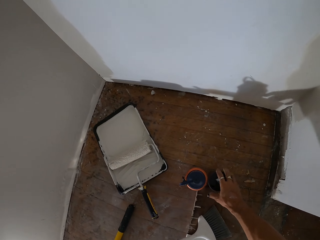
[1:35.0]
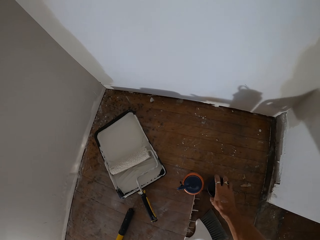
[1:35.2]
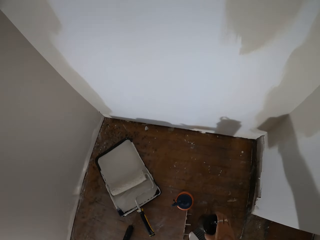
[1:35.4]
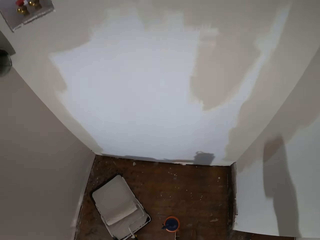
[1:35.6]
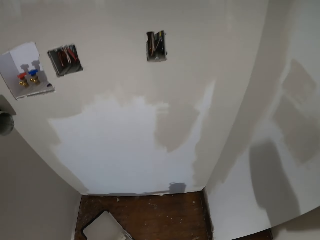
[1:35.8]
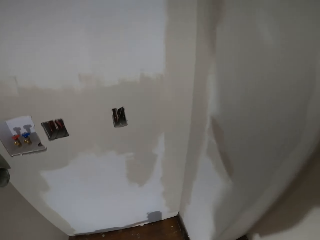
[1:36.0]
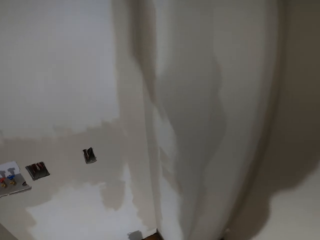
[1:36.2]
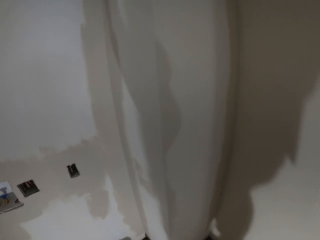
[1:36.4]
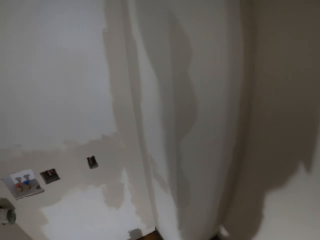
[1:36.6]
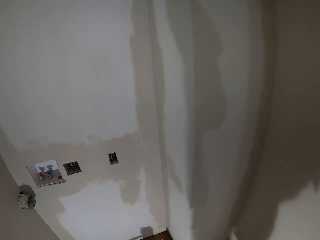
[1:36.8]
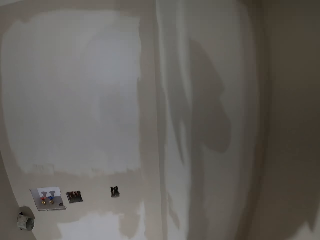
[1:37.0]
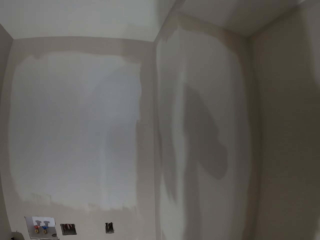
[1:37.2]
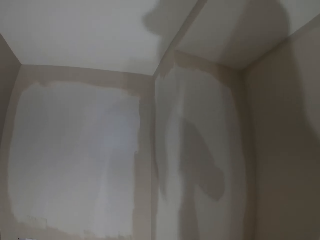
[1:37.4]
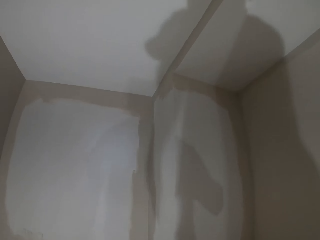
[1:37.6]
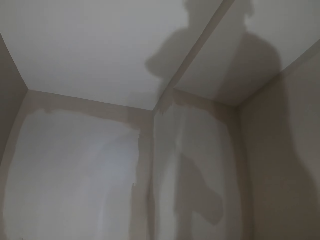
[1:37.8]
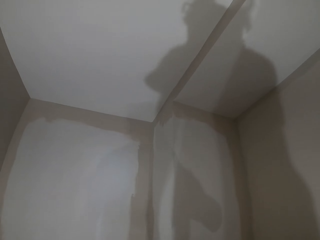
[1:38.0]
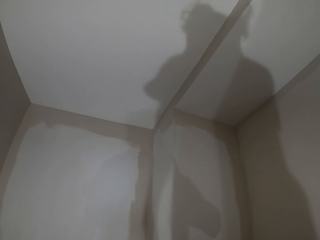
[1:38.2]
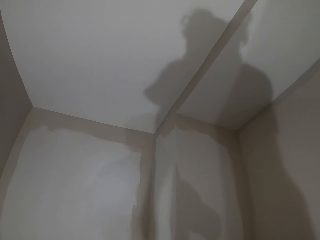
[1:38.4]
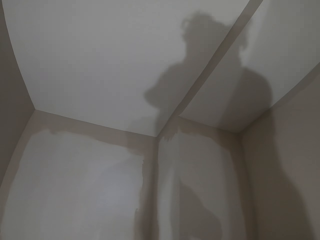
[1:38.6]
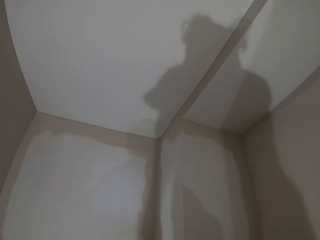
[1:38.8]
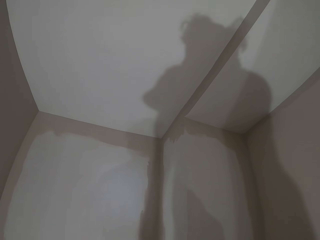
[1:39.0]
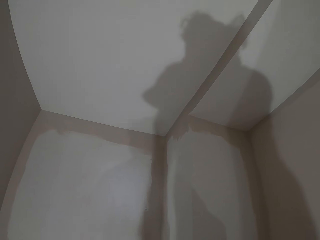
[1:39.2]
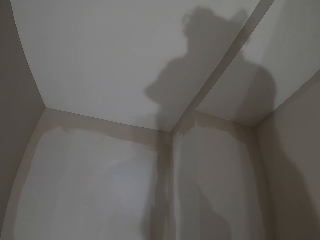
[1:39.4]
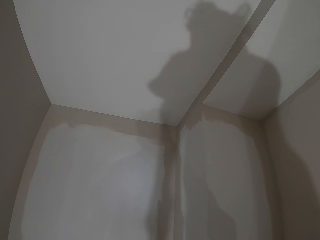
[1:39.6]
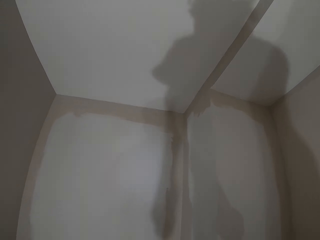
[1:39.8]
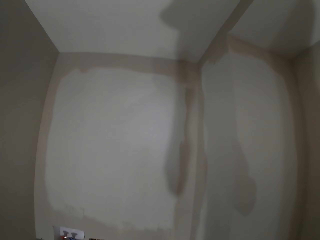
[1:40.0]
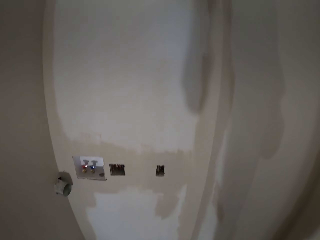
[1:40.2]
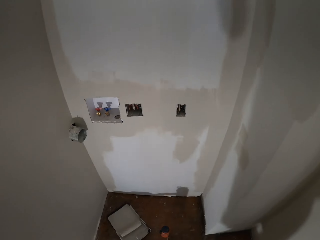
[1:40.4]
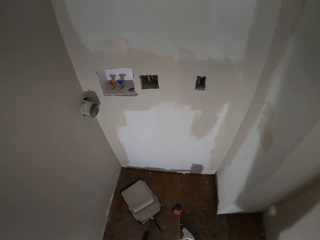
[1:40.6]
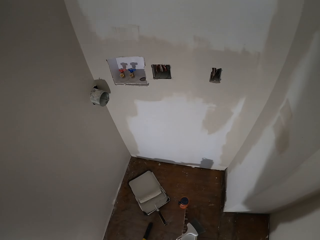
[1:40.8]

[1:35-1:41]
The camera wearer picks up a mug.

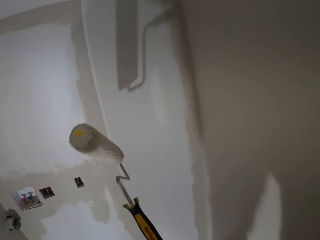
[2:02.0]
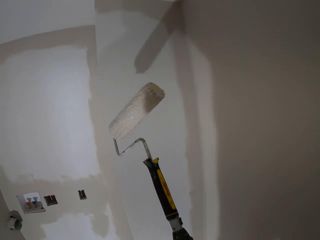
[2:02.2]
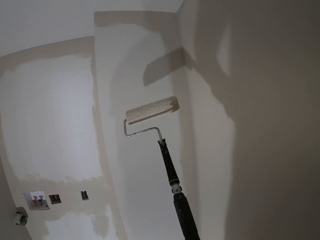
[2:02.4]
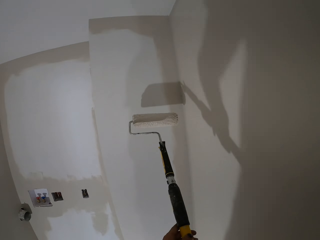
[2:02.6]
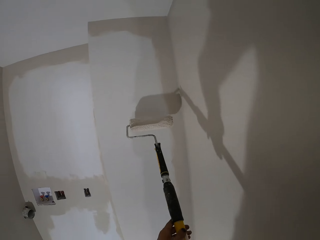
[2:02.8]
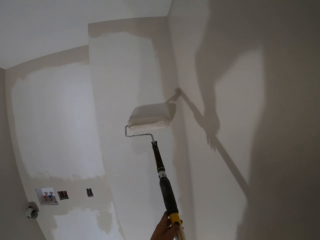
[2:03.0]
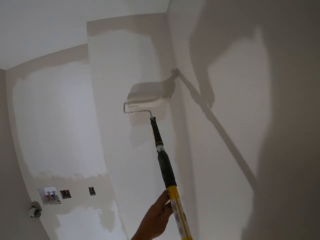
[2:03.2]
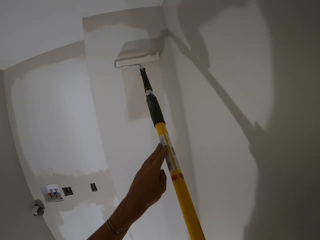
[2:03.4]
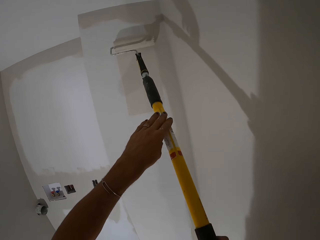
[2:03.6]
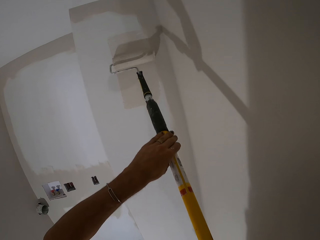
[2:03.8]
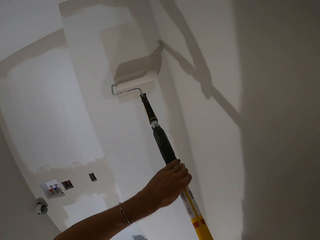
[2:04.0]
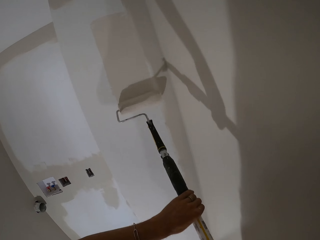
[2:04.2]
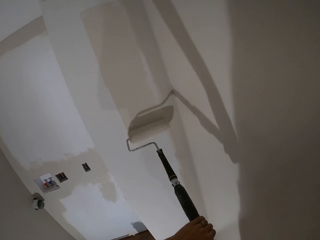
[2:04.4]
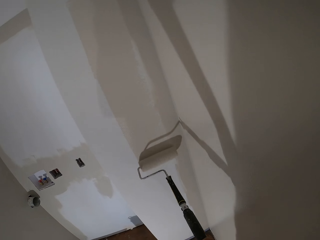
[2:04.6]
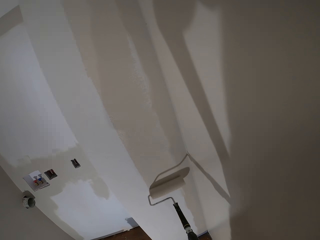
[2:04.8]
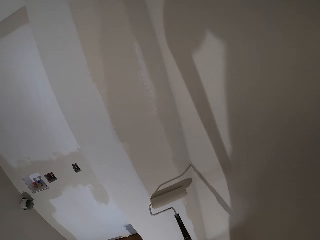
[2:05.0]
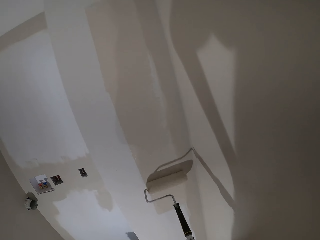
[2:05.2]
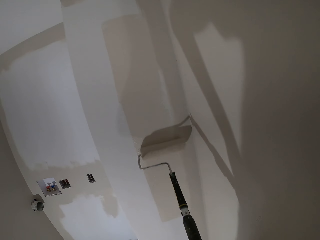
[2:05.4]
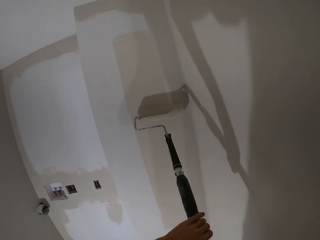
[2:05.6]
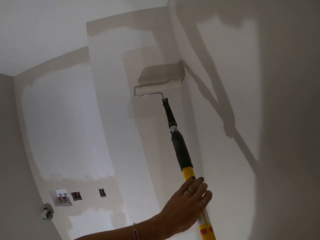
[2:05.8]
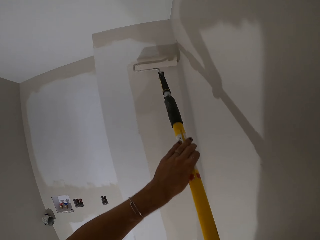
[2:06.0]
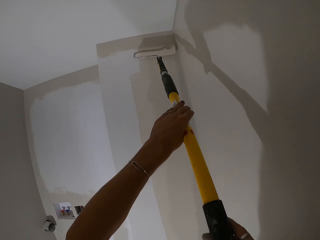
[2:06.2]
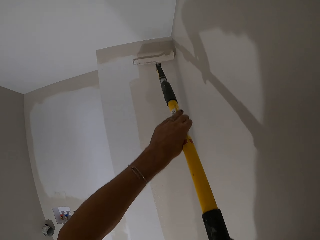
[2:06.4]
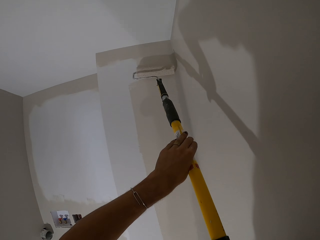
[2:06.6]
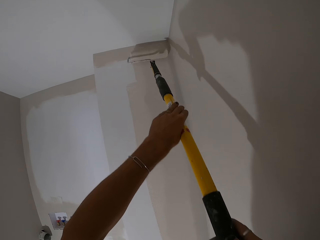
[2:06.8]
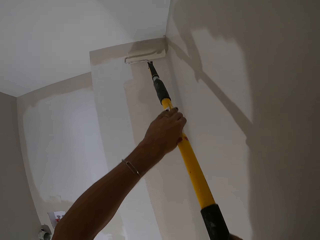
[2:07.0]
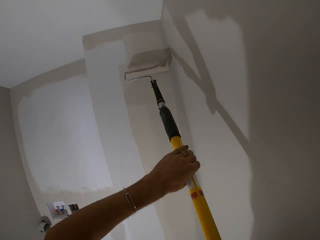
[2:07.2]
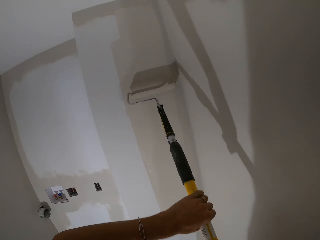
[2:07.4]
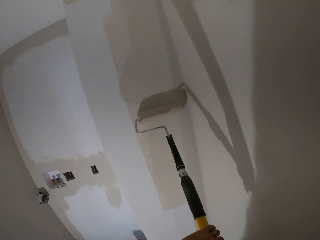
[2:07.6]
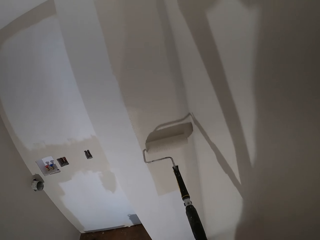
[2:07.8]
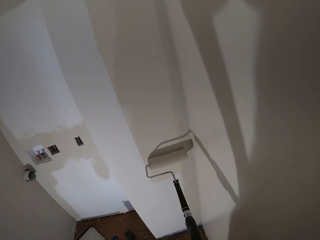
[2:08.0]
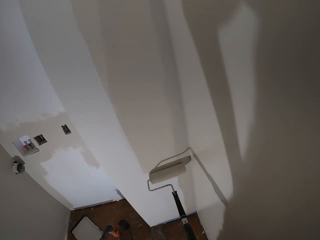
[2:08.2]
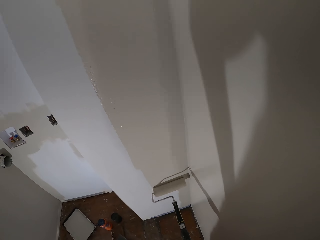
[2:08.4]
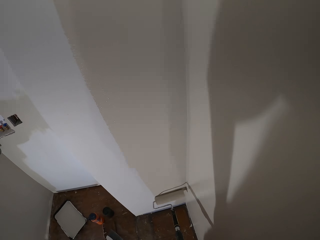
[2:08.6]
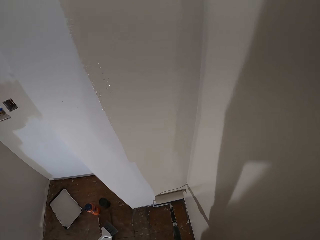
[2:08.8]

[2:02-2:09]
The camera wearer paints.

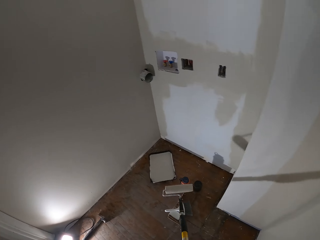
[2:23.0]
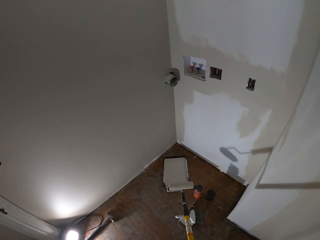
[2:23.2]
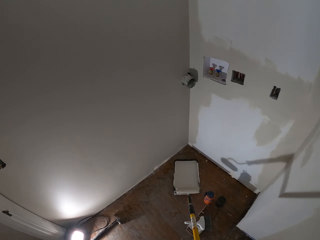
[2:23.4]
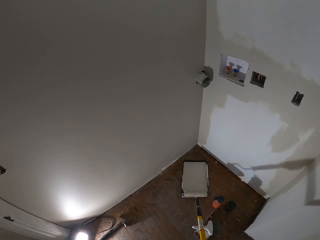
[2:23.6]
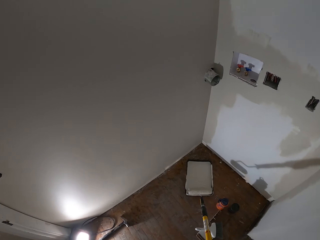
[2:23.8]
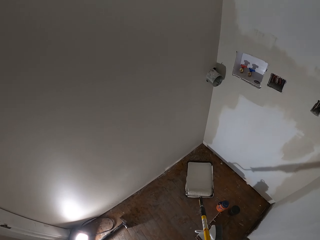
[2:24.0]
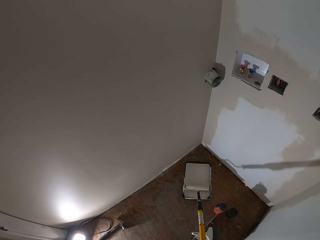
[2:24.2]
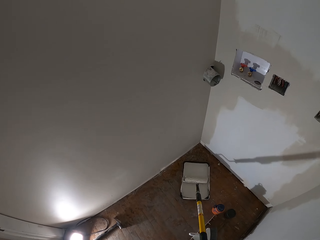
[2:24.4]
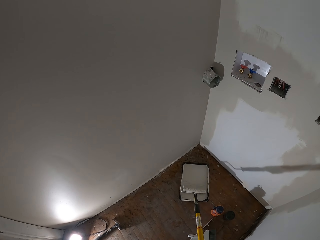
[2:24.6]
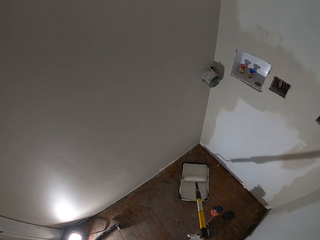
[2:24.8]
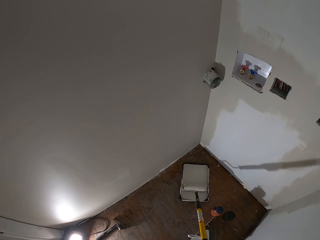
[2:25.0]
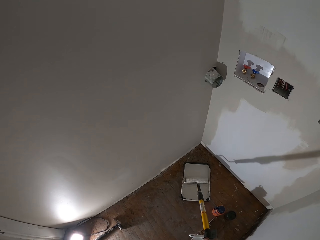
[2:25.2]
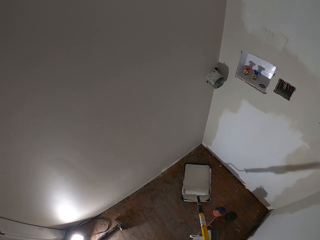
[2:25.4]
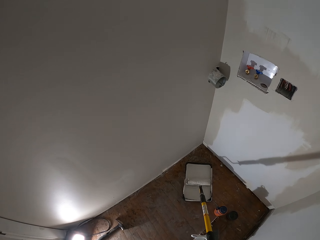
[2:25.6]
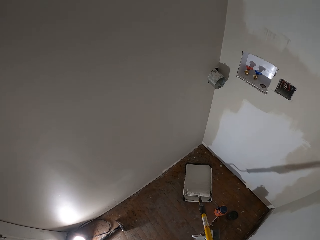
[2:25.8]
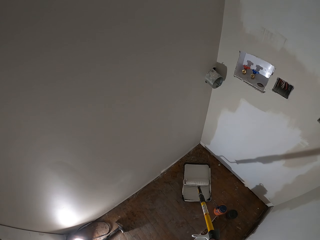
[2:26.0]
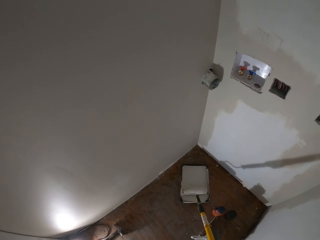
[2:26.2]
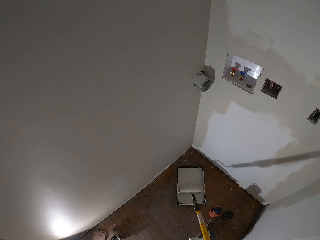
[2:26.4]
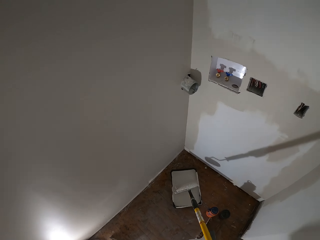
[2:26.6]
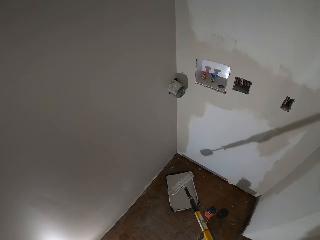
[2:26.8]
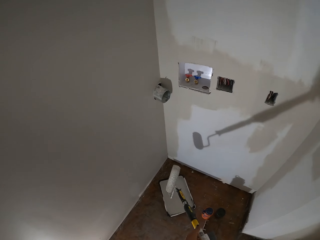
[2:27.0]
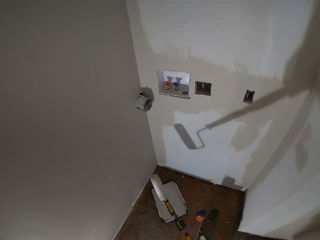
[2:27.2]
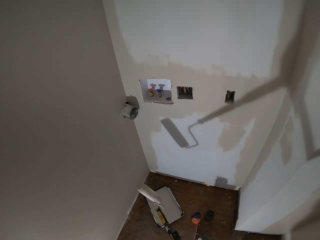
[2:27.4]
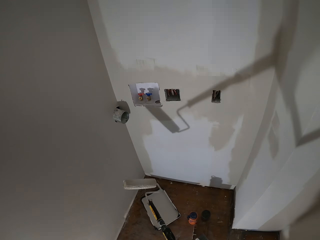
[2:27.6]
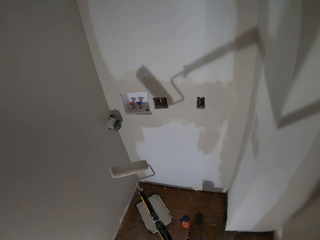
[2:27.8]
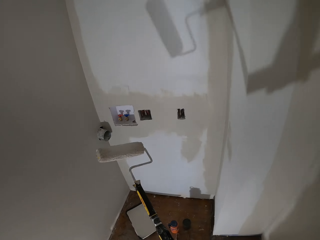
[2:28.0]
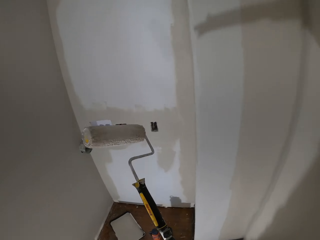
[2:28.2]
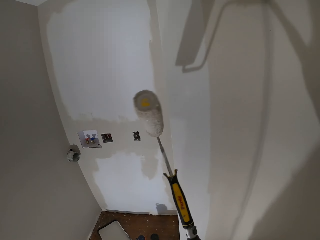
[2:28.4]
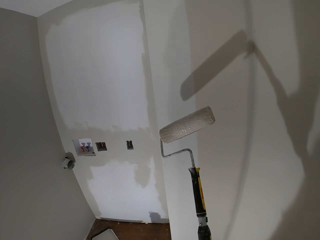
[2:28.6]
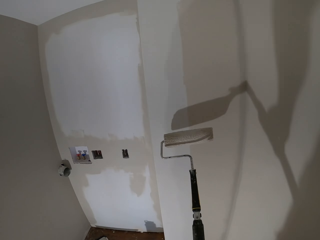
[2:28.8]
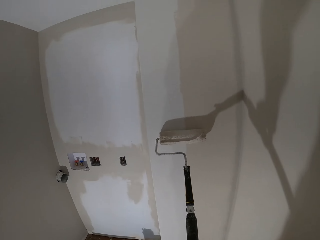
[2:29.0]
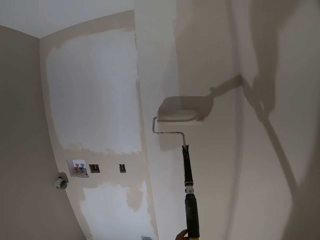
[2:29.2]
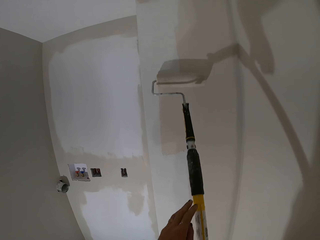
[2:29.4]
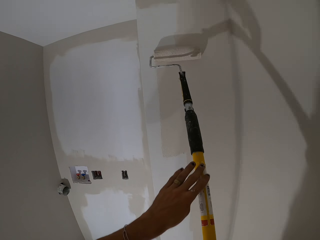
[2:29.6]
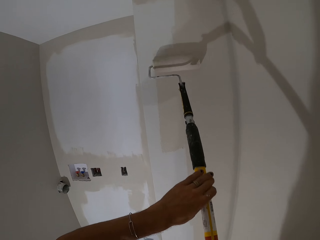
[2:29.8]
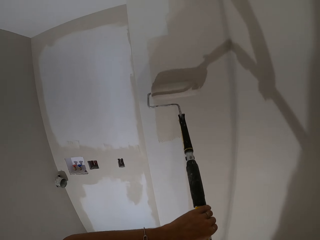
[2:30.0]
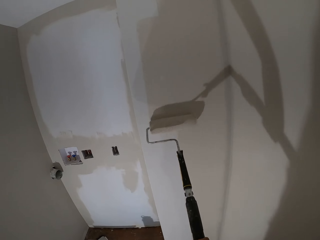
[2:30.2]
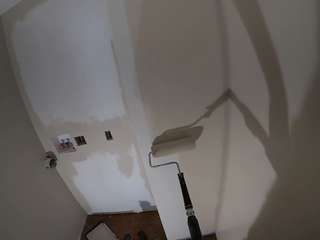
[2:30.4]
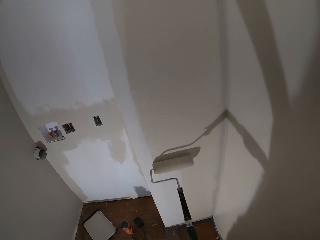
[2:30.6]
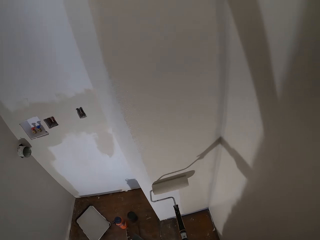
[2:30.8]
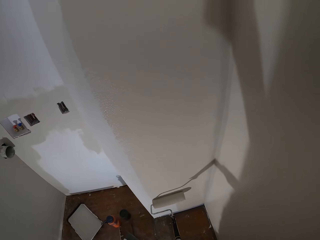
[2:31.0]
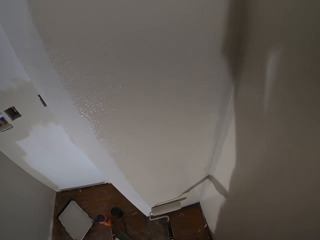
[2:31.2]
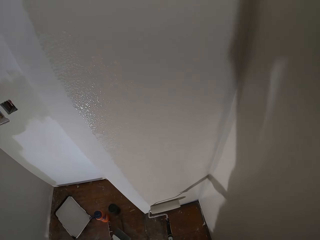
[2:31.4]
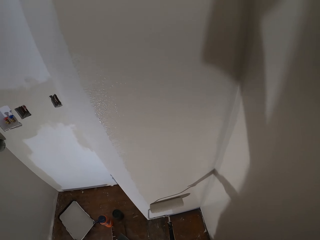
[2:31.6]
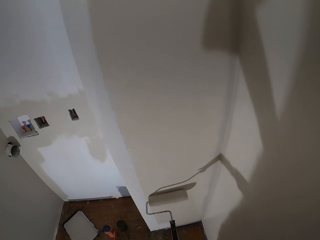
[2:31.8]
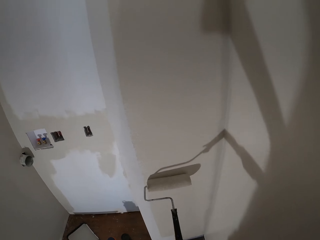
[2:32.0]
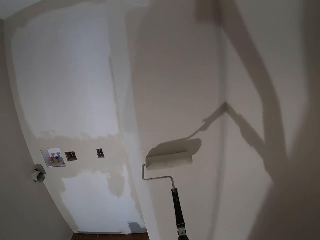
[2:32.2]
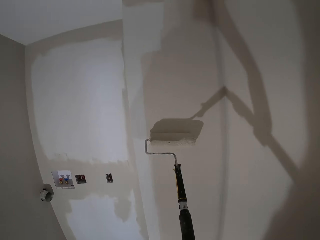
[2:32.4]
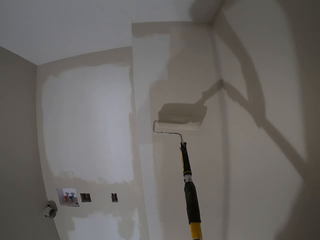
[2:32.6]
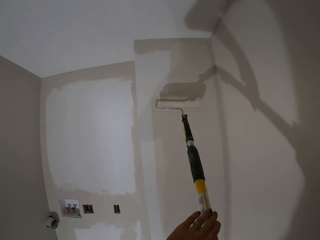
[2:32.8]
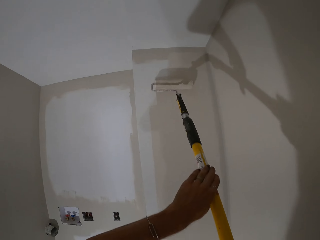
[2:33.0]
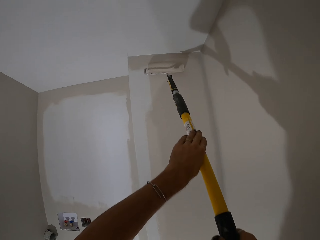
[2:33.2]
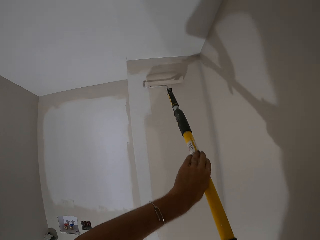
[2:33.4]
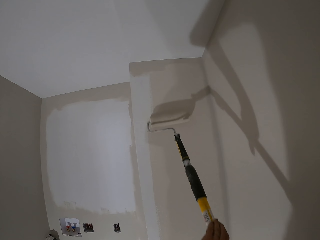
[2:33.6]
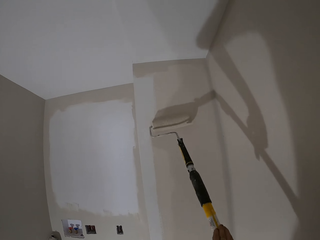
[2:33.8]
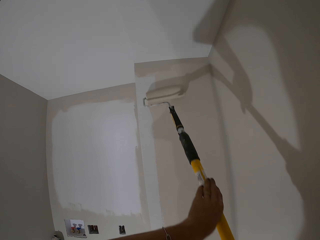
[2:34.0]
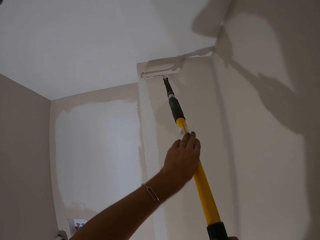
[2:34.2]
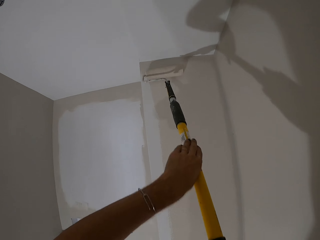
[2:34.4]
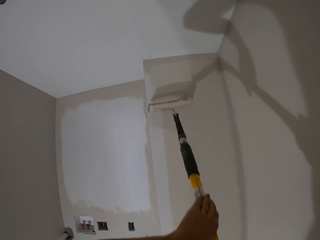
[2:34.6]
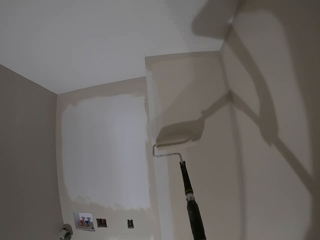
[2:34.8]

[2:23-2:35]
The camera wearer rolls the paint roller brush on the paint in the basin. They paint.
